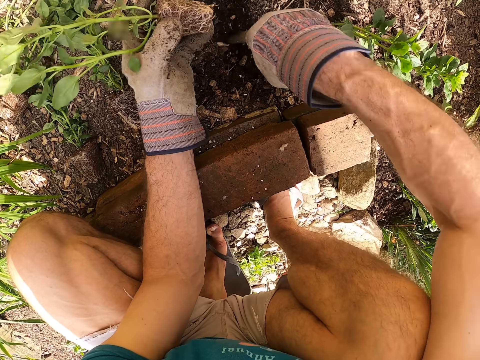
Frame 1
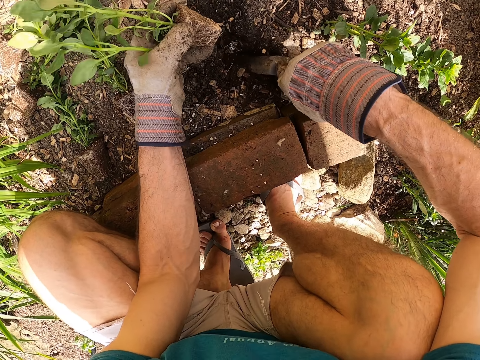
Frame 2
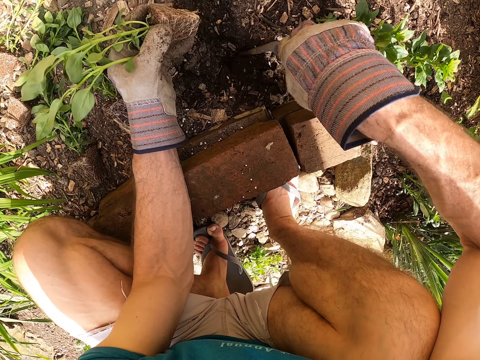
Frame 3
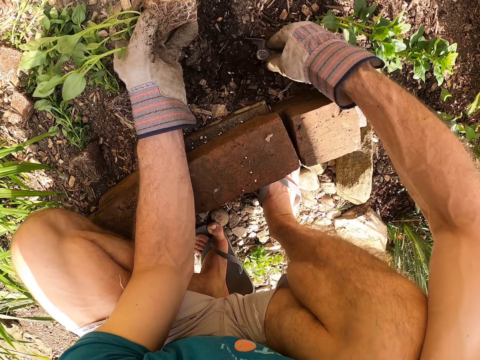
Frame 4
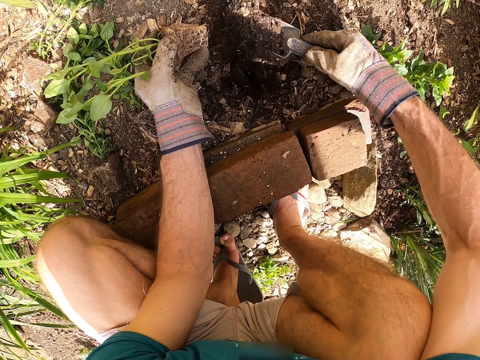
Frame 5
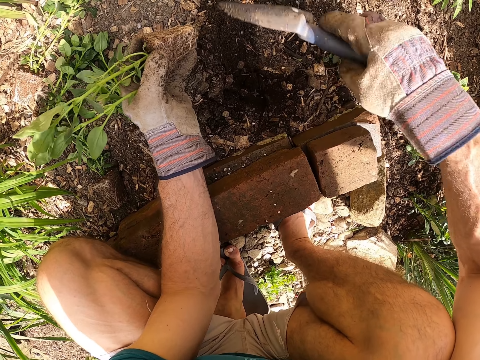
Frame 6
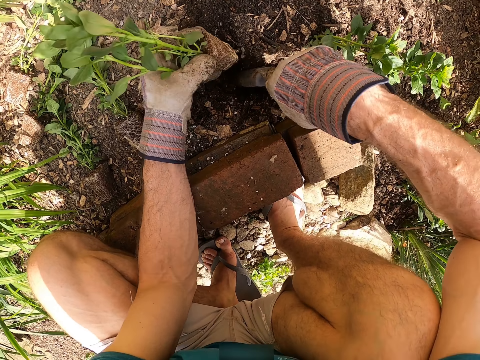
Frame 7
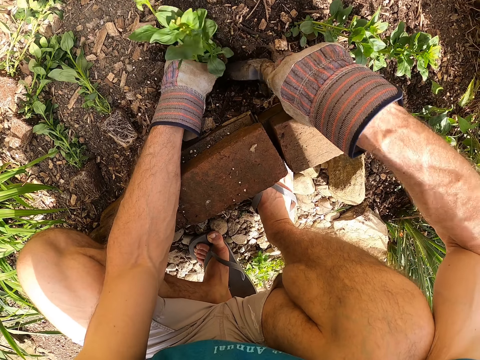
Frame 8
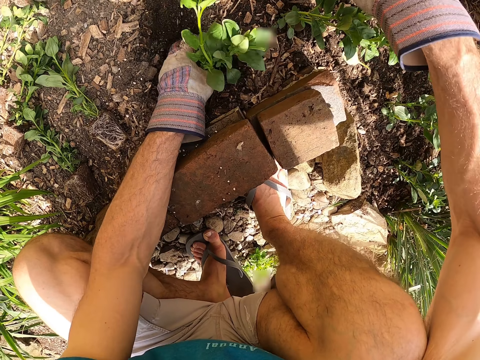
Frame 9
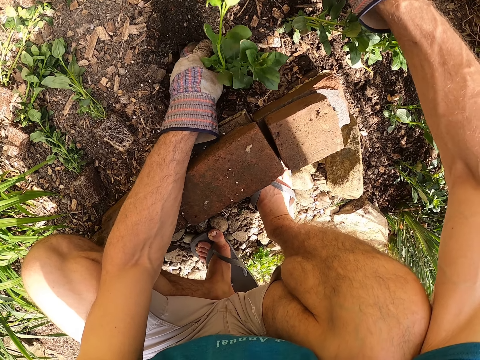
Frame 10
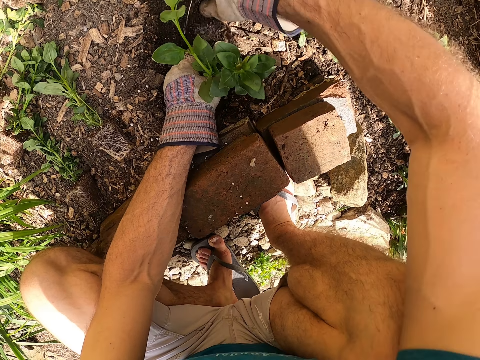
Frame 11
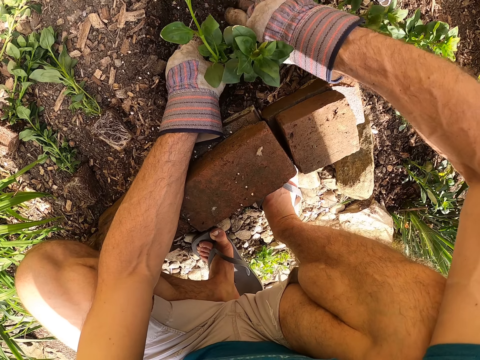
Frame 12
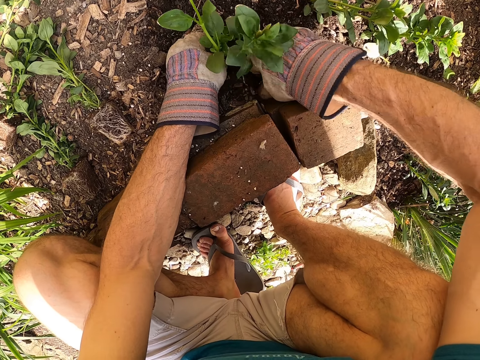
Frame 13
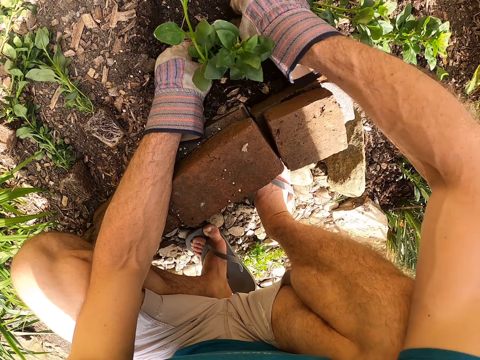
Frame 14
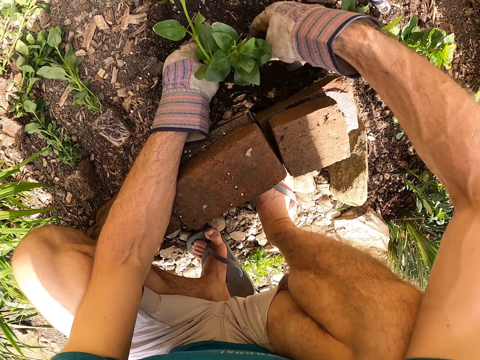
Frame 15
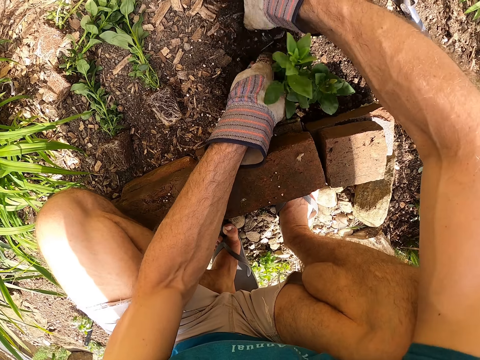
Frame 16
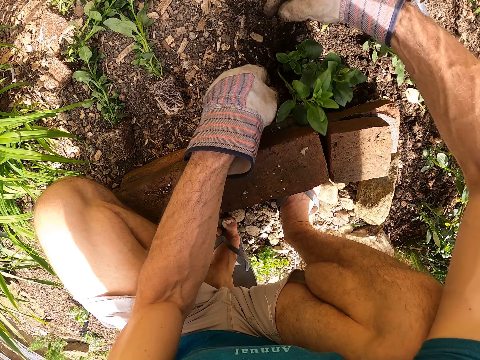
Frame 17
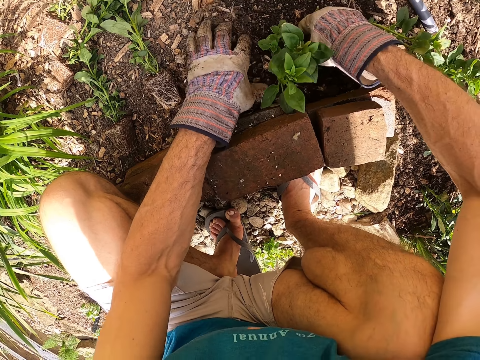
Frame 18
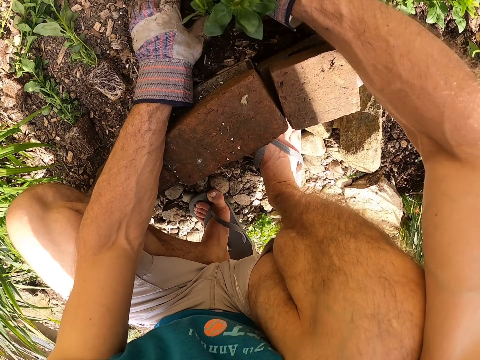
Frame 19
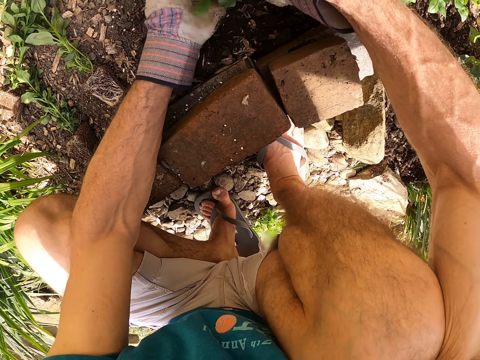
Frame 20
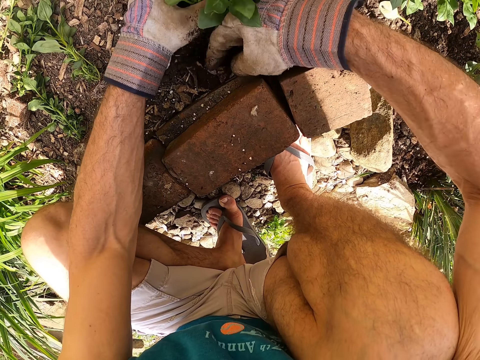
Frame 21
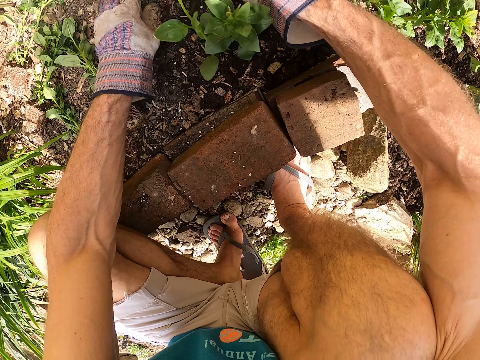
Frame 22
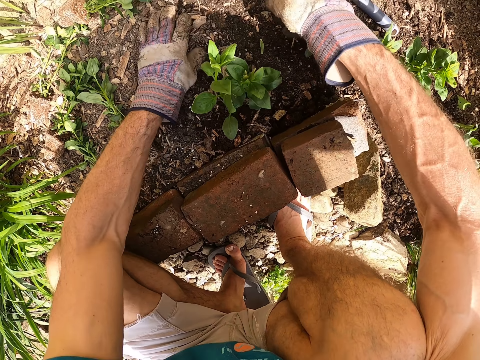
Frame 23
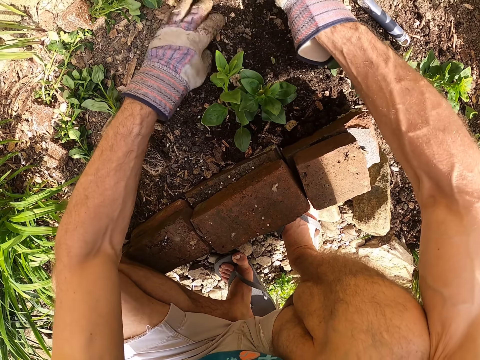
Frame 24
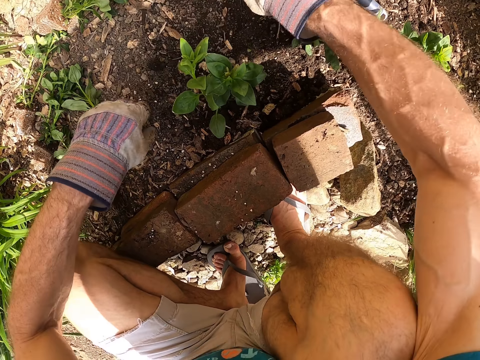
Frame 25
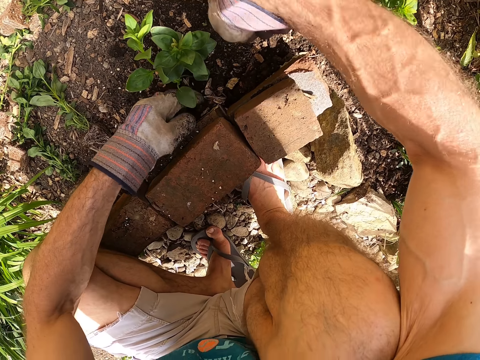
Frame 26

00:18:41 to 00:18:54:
The camera wearer plants the third seedling in the soil with his left hand and the garden trowel in his left hand. He puts the garden trowel on the ground with his right hand. He plants the third seedling in the soil with his hands. He covers the plant with soil.

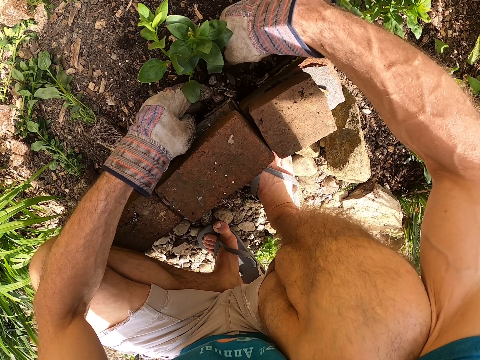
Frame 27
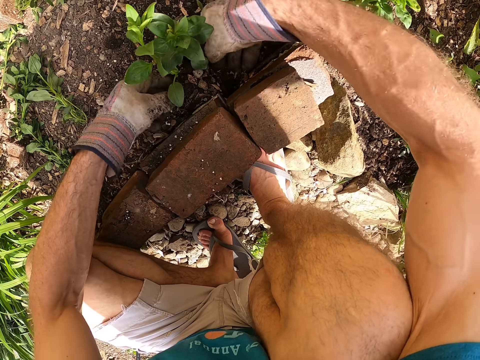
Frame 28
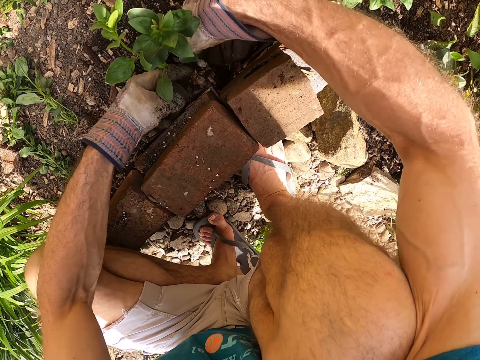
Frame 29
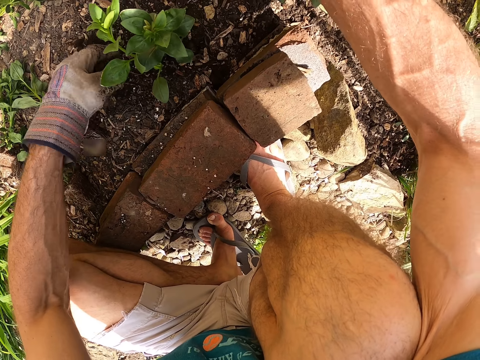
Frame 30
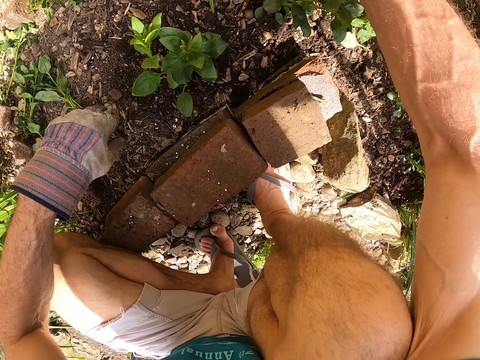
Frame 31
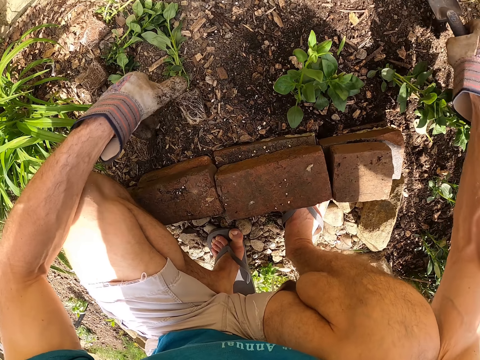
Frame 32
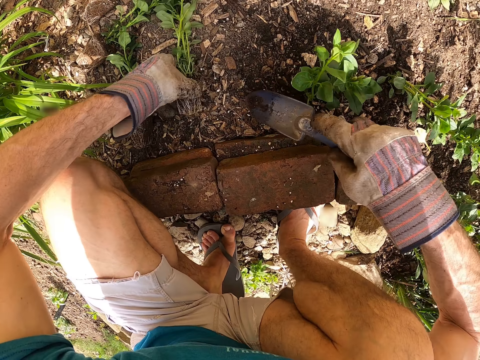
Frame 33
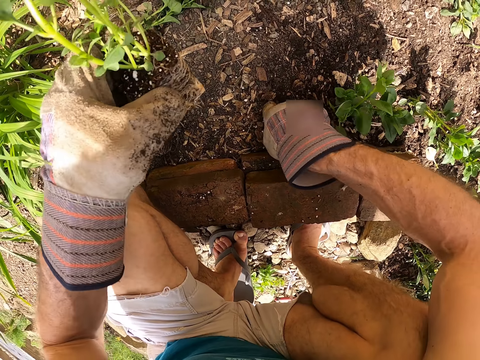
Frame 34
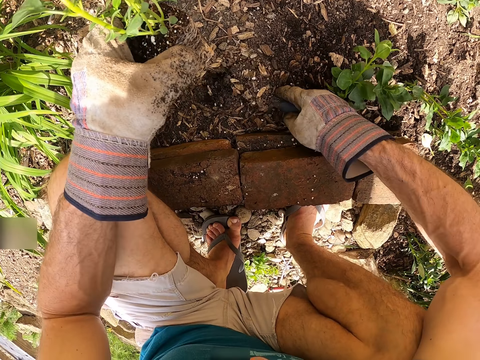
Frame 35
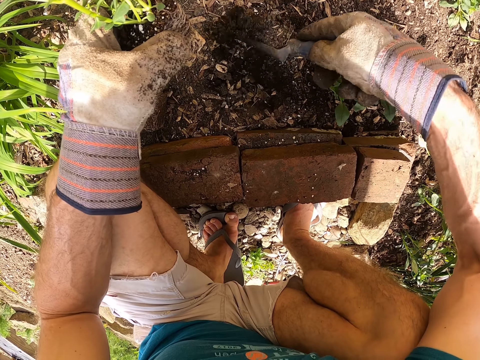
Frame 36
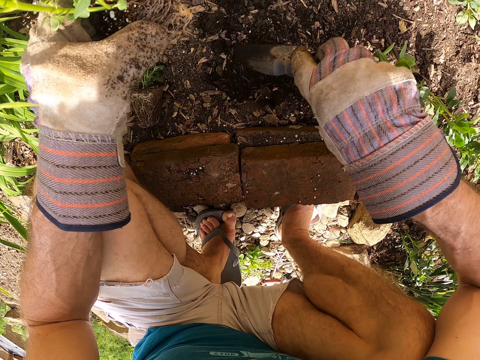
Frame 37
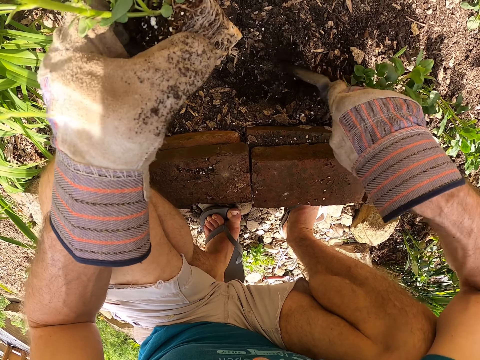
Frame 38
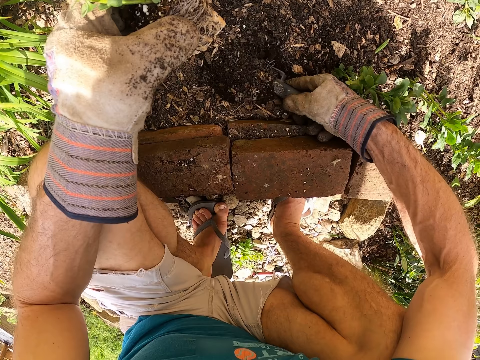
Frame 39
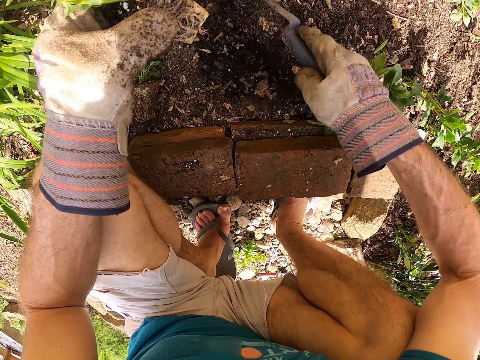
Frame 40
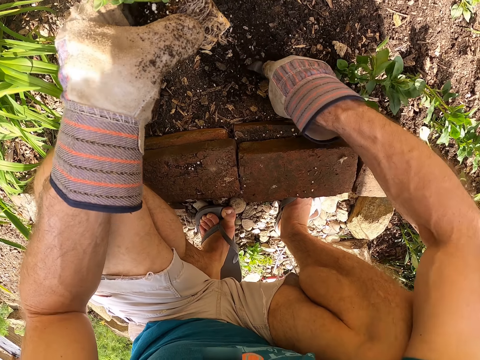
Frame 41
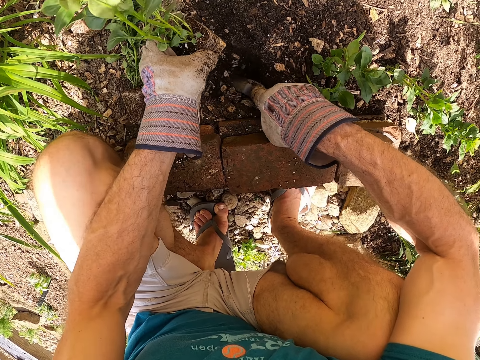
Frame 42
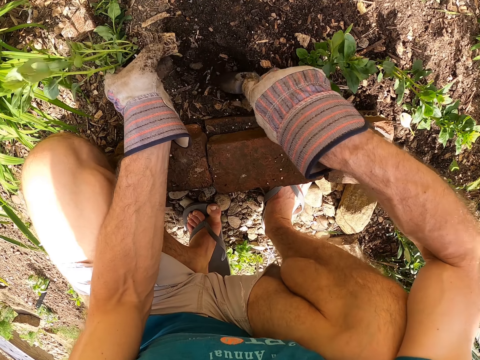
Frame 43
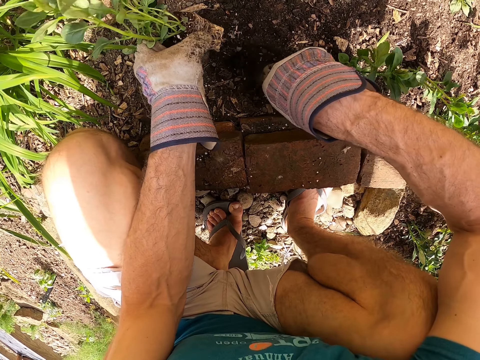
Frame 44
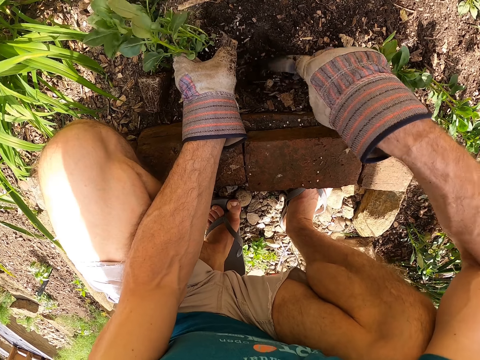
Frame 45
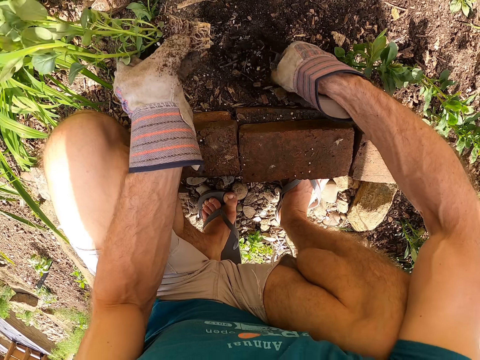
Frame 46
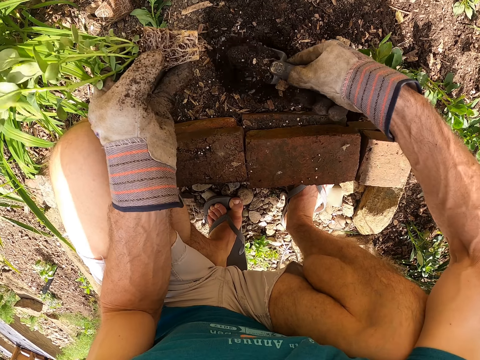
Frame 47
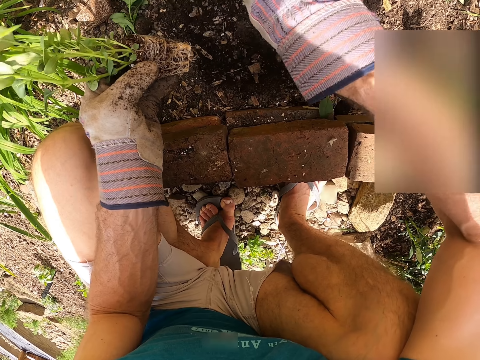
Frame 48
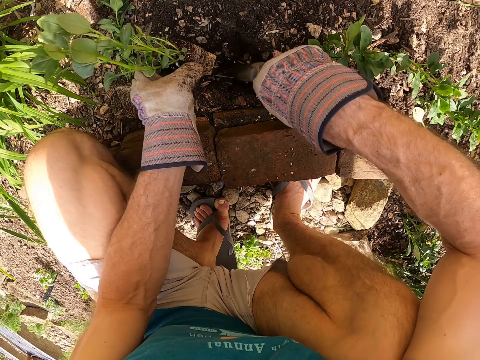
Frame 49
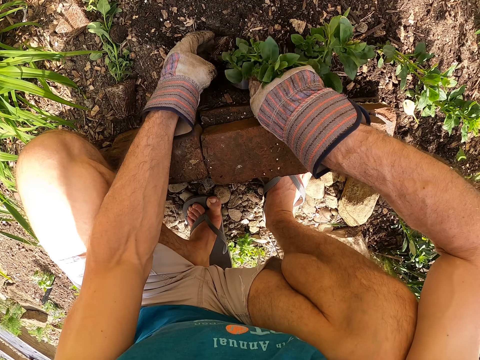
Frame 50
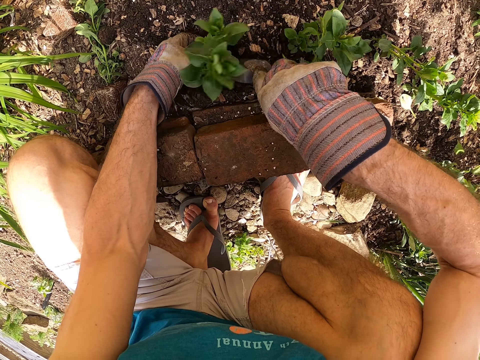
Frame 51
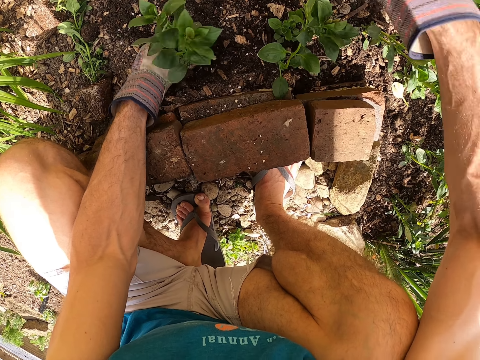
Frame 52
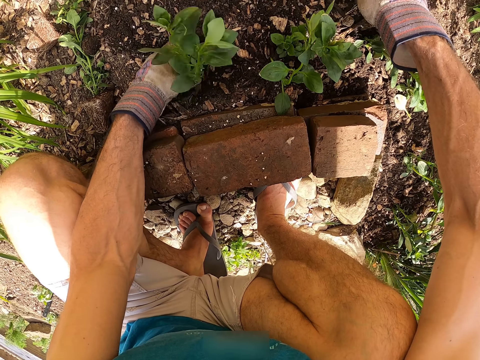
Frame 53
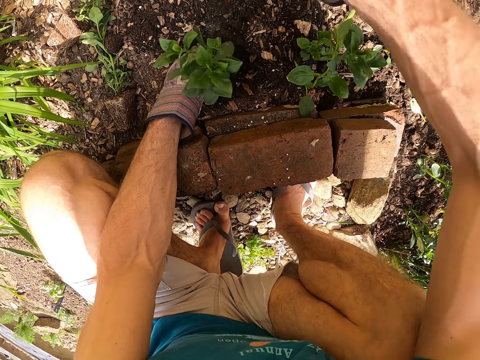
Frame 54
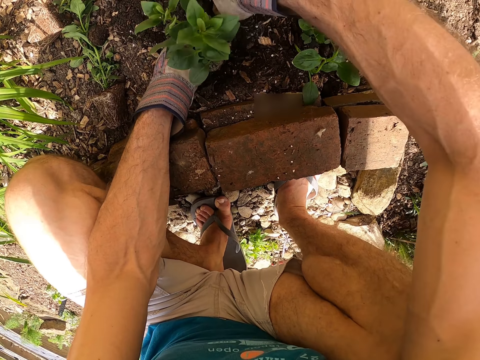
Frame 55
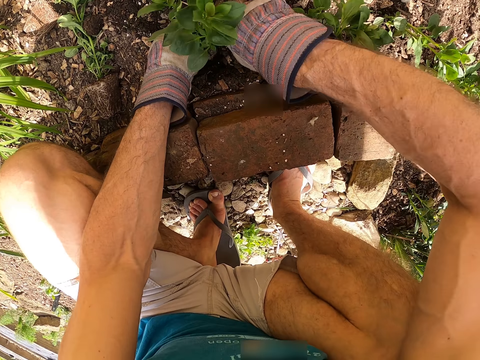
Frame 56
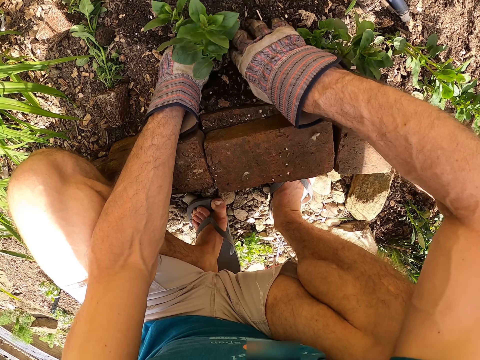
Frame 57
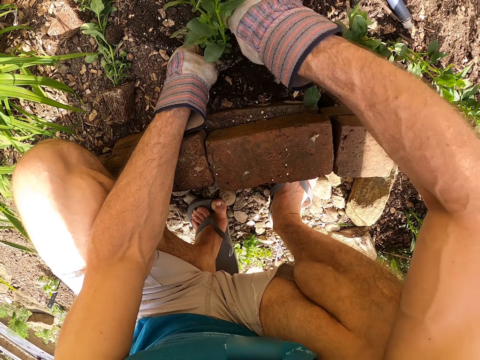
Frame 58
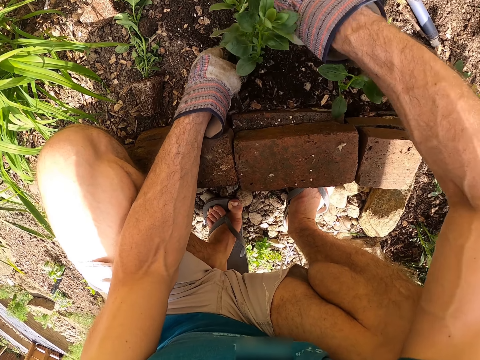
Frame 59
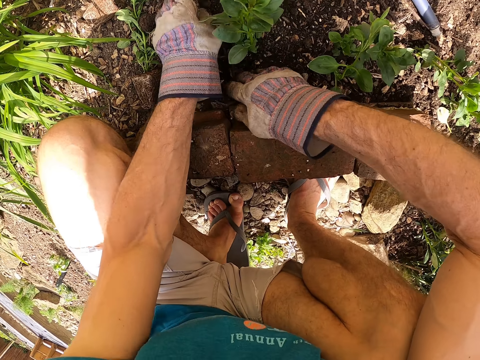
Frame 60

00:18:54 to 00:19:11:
The camera wearer picks up the garden trowel on the ground with his right hand. He picks up a fourth seedling on the ground with his left hand. He digs the soil with the garden trowel in his right hand. He plants the third seedling in the soil with his left hand and the garden trowel in his left hand. He puts the garden trowel on the ground with his right hand. He plants the fourth seedling in the soil with his hands. He covers the plant with soil.
